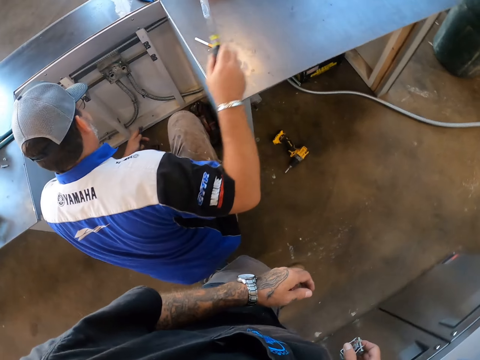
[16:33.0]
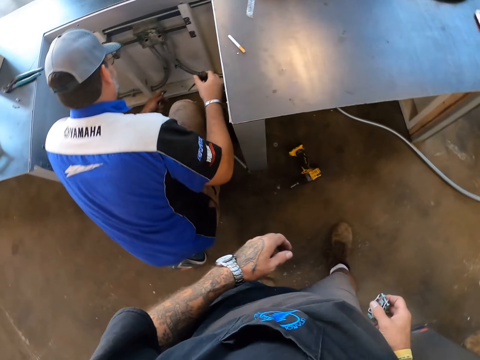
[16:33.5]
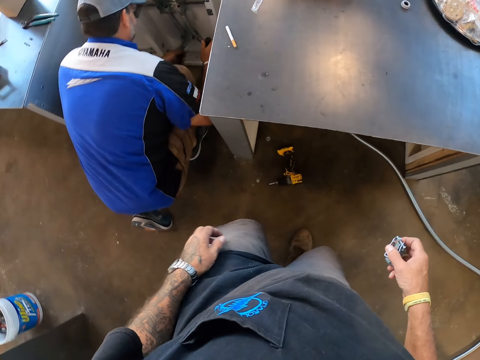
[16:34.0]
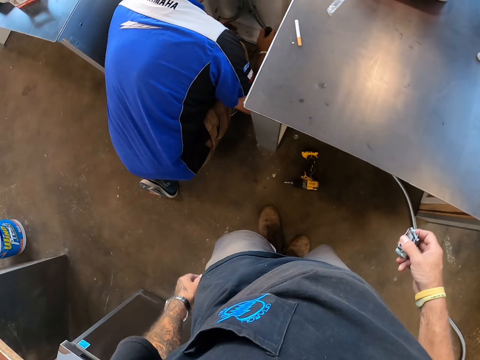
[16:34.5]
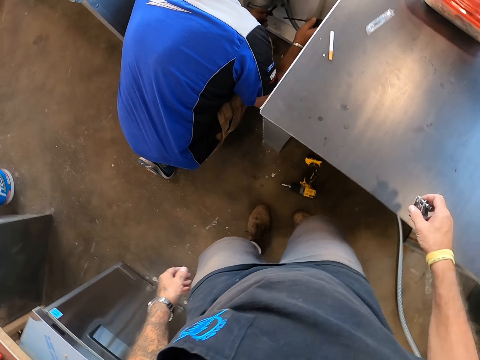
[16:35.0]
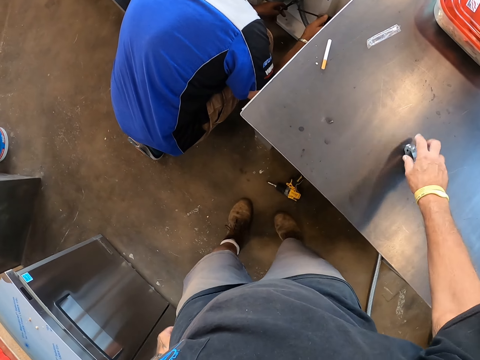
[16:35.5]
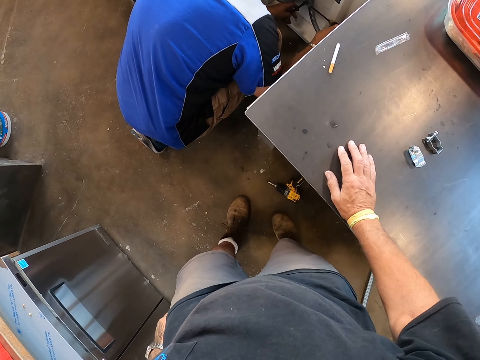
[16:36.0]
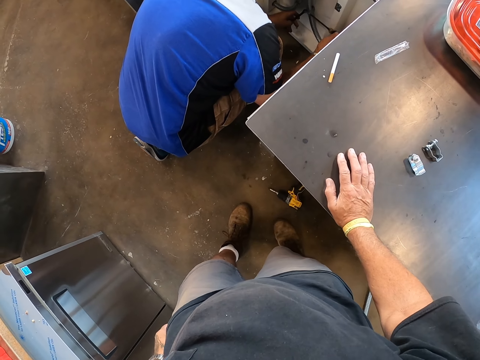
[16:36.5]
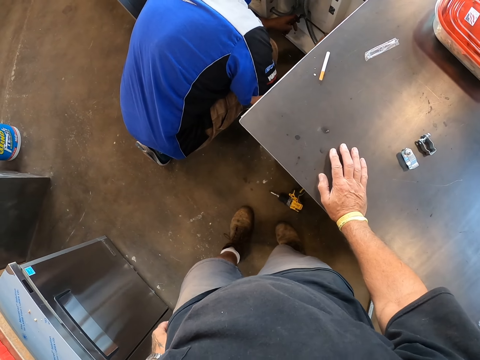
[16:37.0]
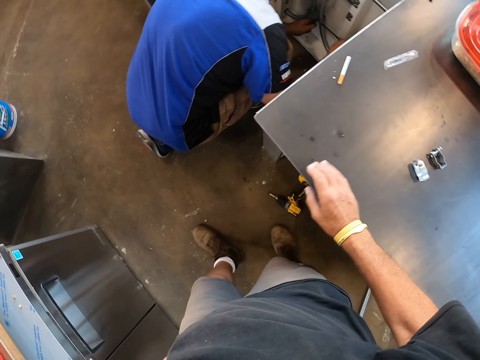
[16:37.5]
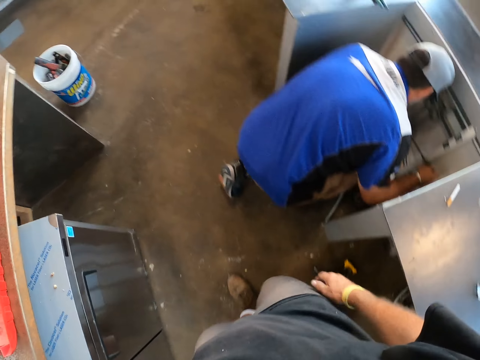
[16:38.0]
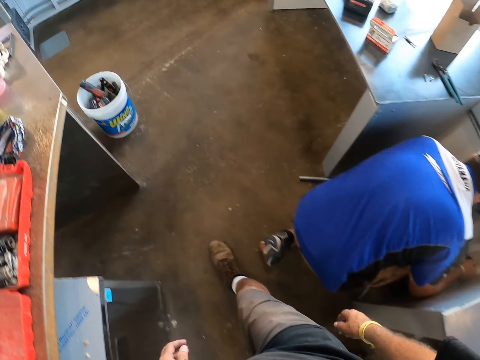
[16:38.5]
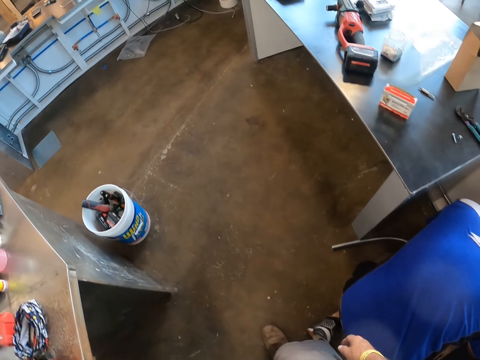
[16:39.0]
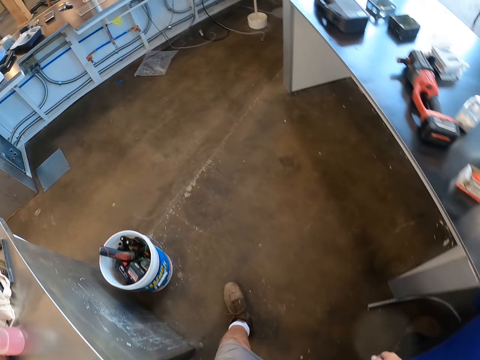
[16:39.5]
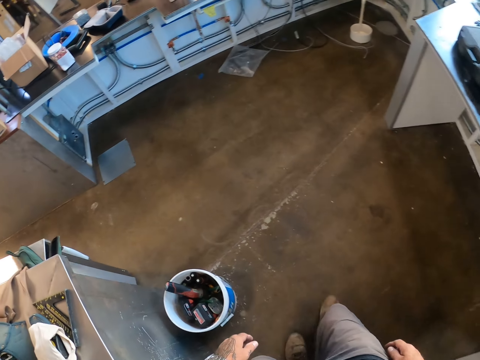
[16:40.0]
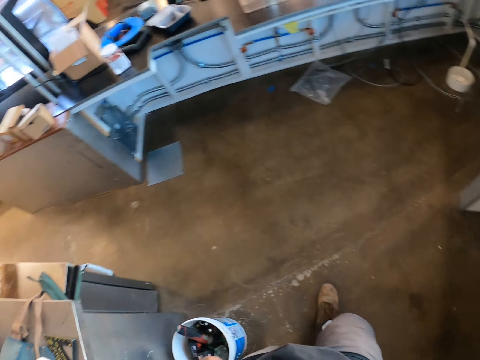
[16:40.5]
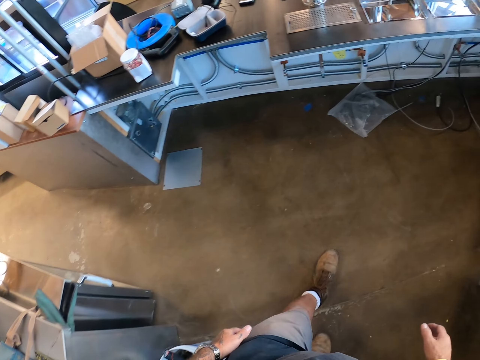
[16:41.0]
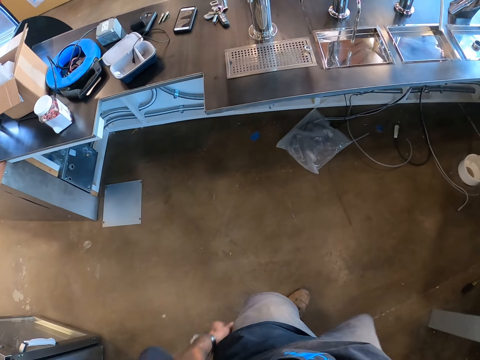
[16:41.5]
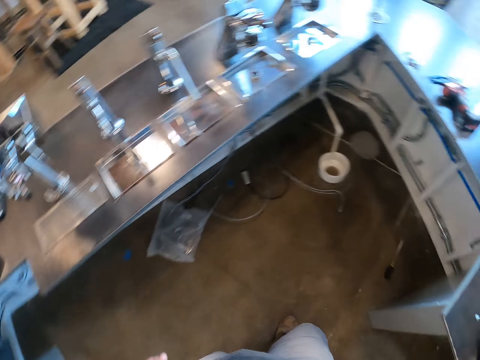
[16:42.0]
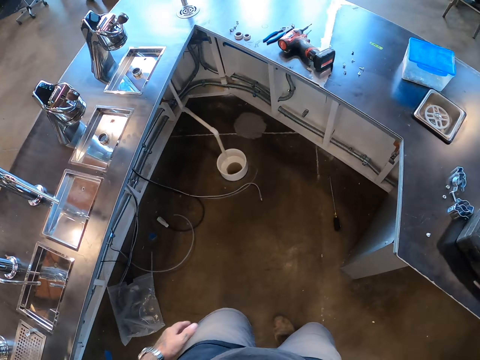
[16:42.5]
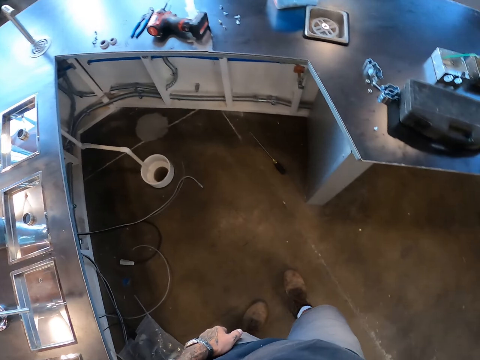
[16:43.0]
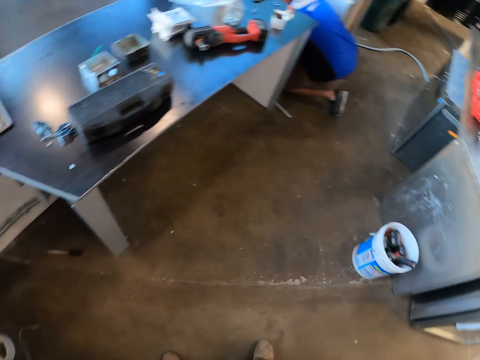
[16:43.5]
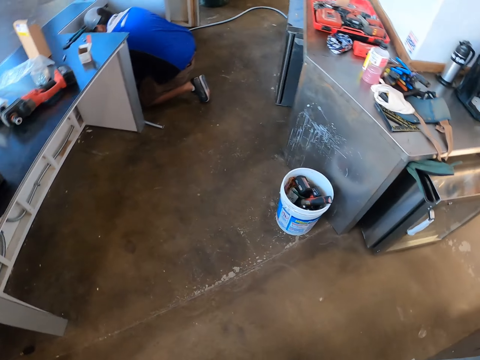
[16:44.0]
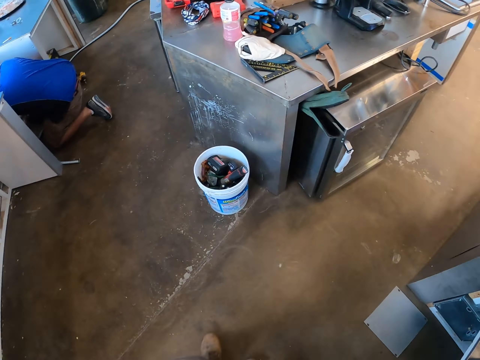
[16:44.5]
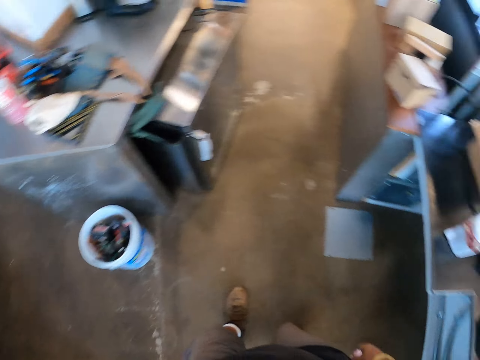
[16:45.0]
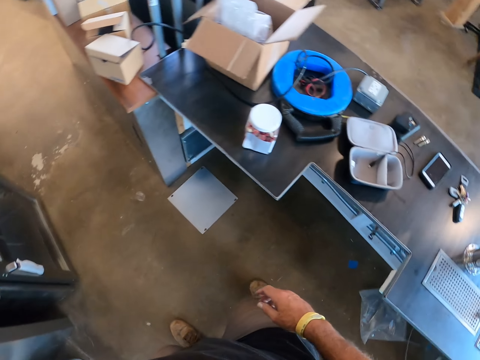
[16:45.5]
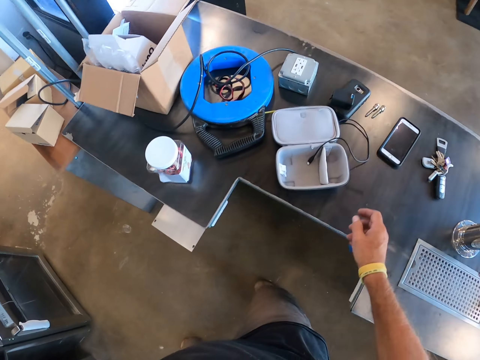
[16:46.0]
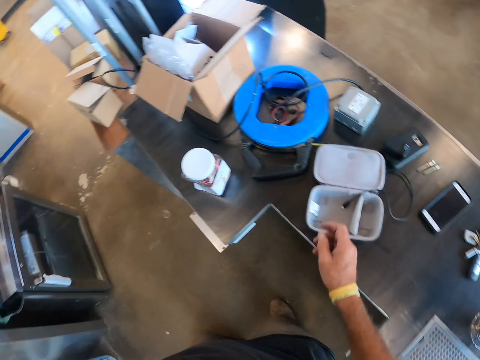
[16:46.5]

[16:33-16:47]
A person picks a screwdriver from the table. The camera wearer drops the holder clip on the table. They walk on the floor around the room. They look around the room.

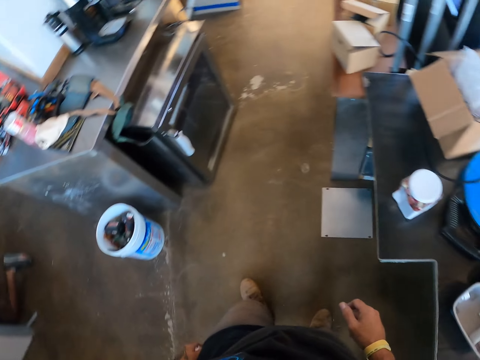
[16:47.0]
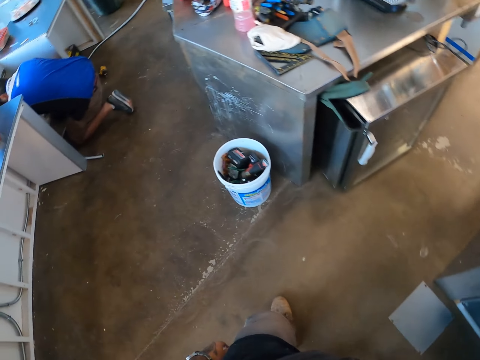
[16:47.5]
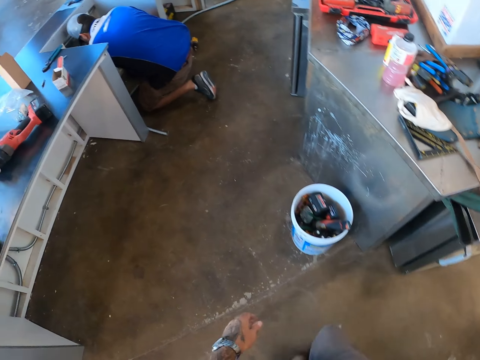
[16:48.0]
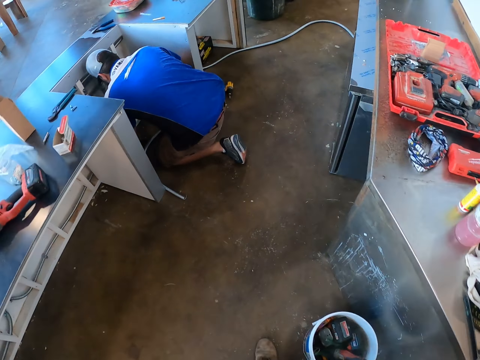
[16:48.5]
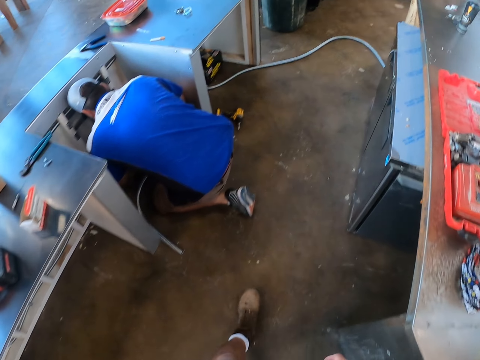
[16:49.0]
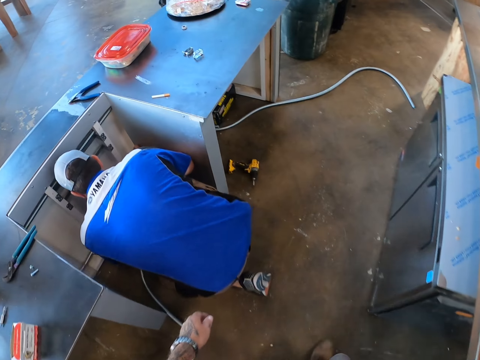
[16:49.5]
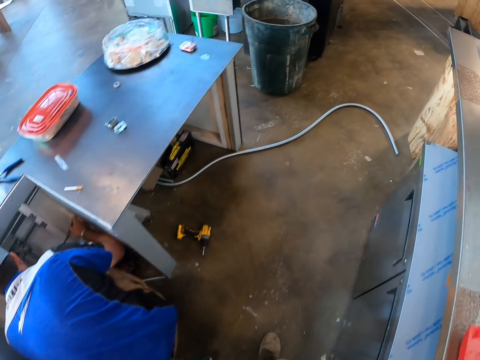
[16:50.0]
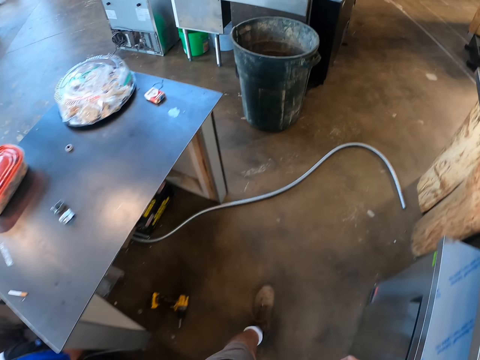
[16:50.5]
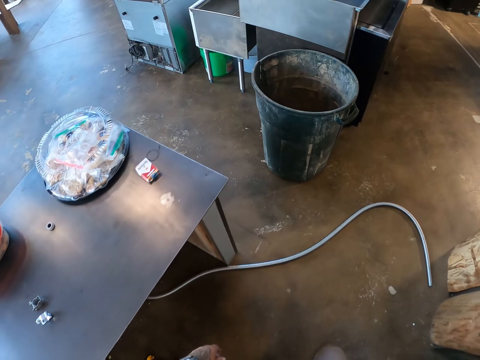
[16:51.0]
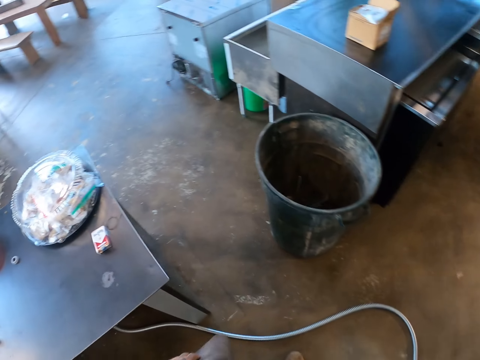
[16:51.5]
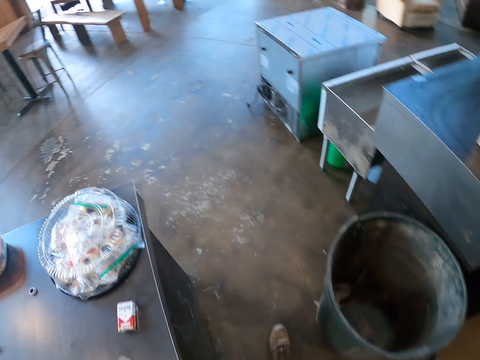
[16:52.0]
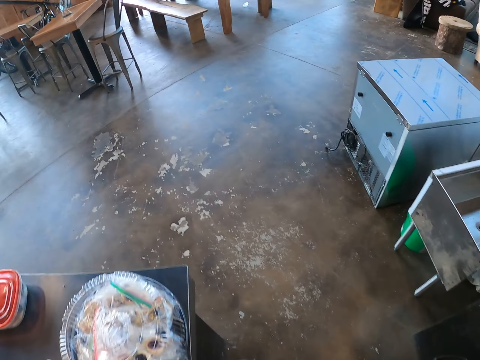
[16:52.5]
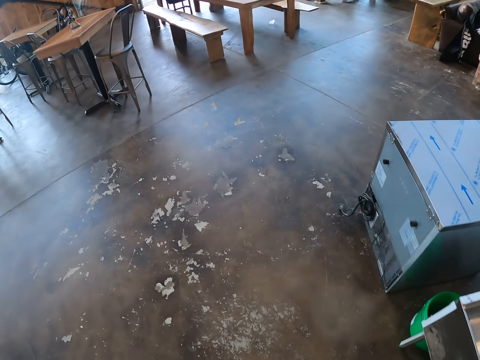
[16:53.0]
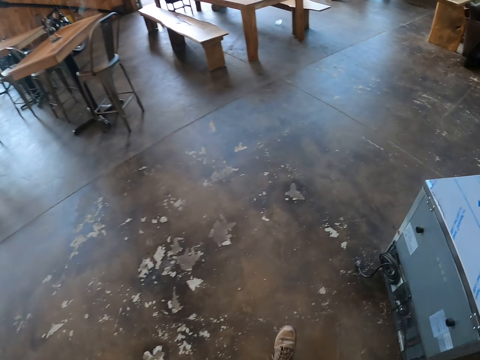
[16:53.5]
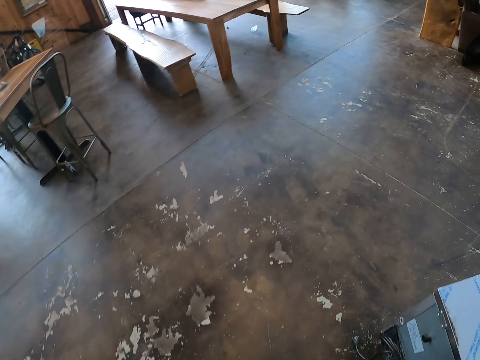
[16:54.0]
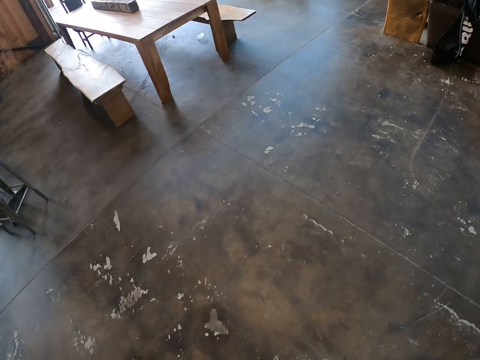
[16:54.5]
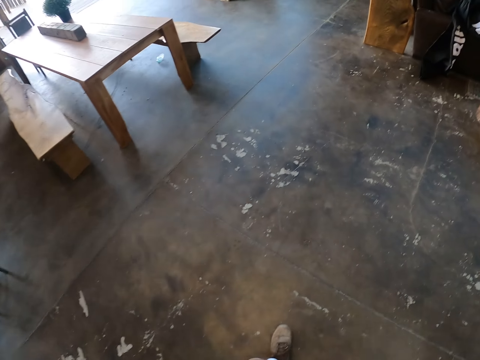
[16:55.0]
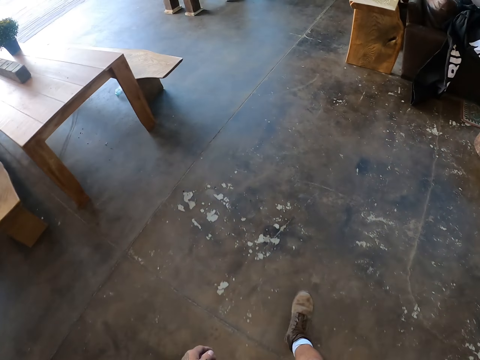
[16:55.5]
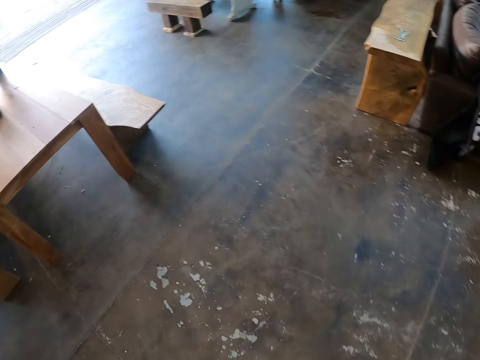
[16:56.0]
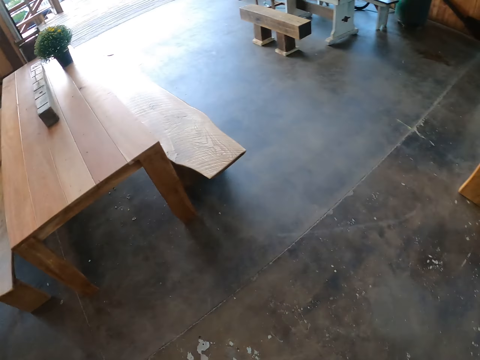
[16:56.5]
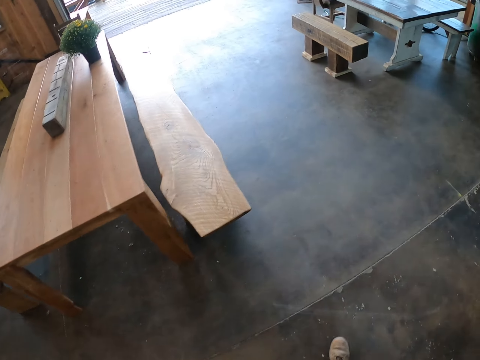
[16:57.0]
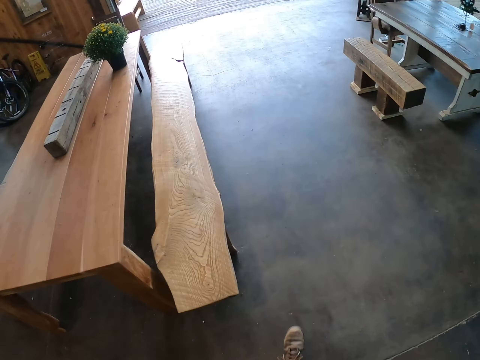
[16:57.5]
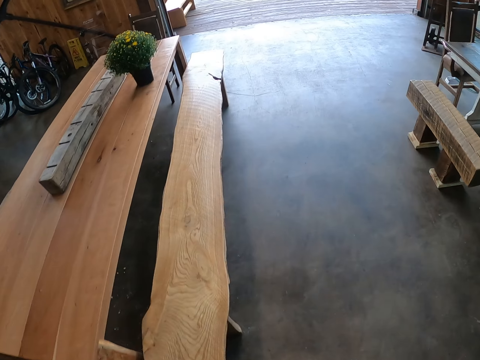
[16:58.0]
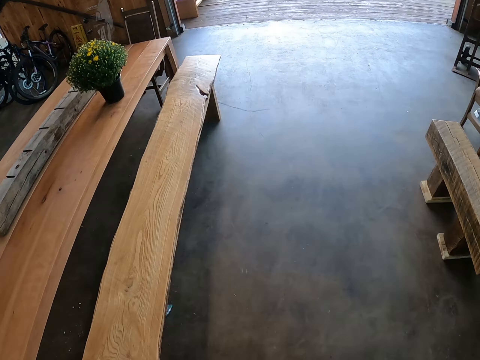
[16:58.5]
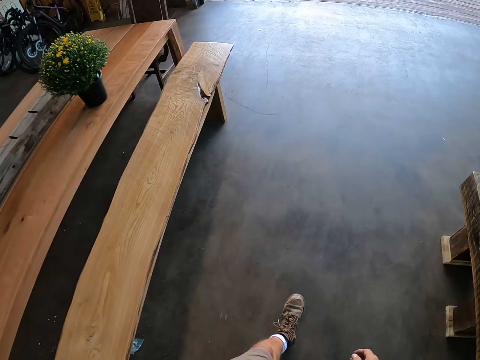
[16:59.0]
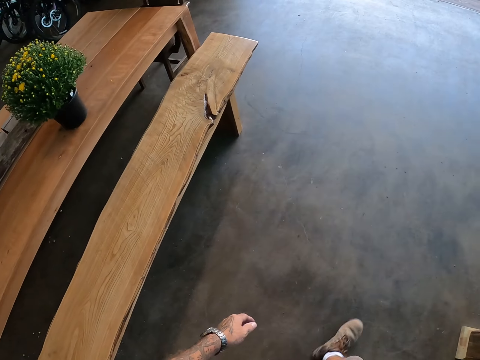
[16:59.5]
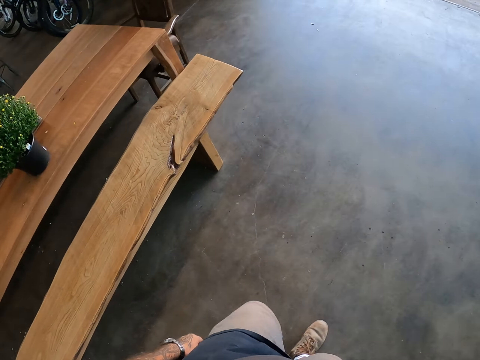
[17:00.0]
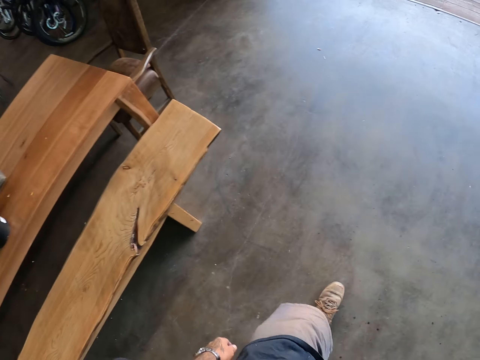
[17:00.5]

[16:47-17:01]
The camera wearer walks on the floor towards the exit.
